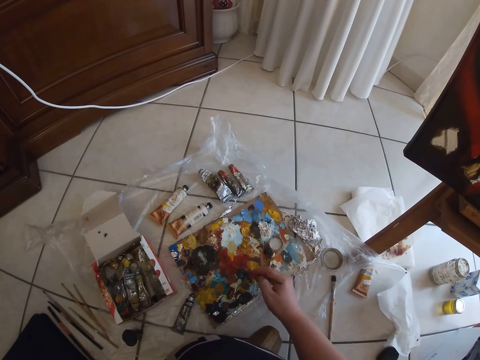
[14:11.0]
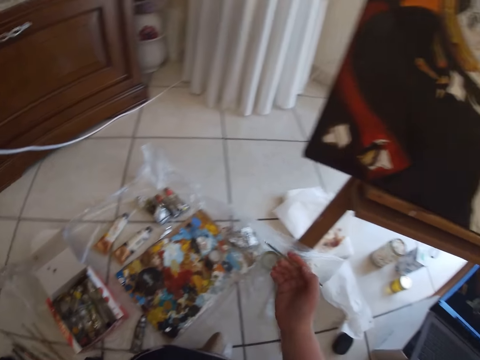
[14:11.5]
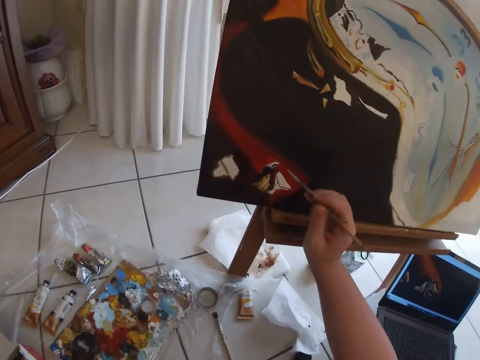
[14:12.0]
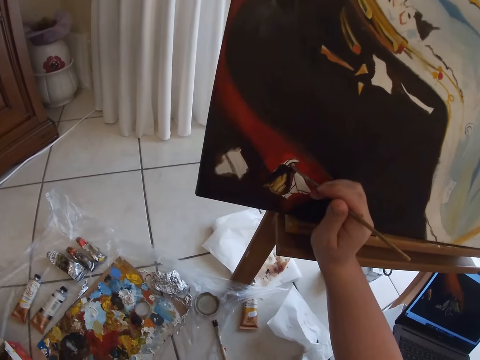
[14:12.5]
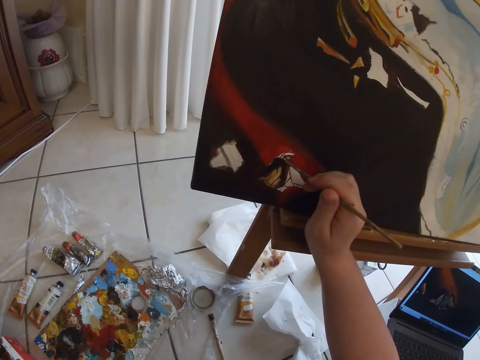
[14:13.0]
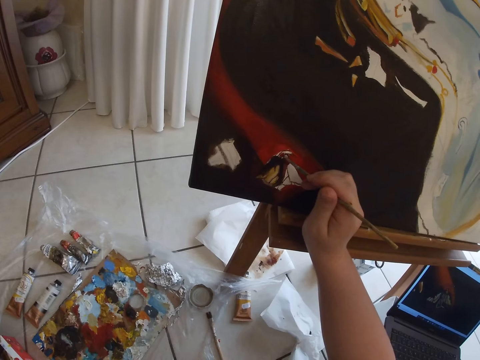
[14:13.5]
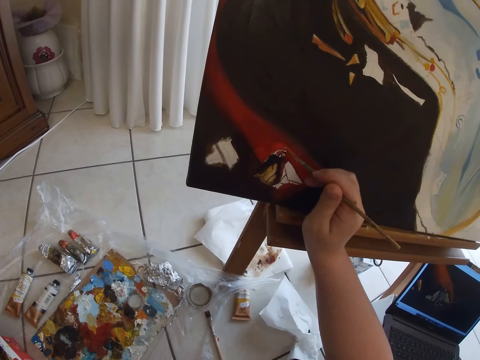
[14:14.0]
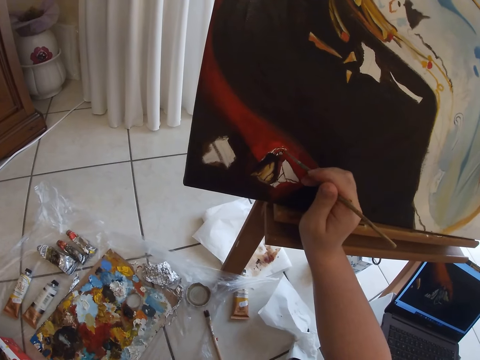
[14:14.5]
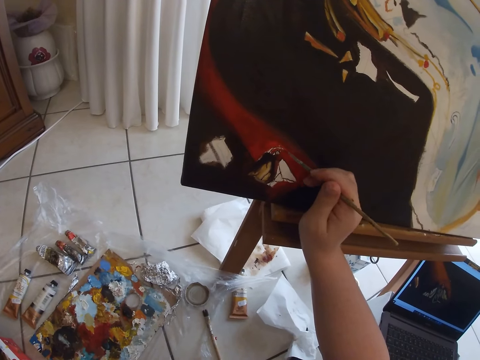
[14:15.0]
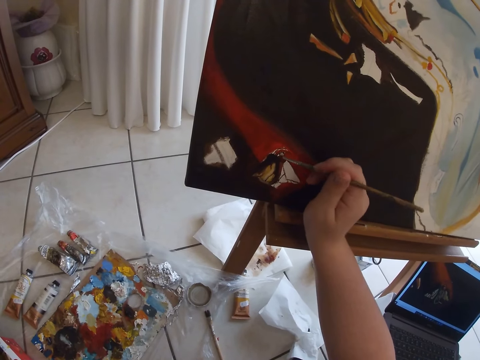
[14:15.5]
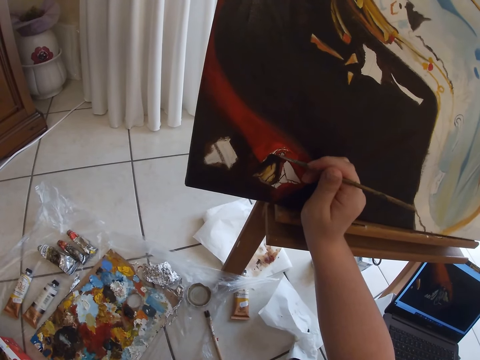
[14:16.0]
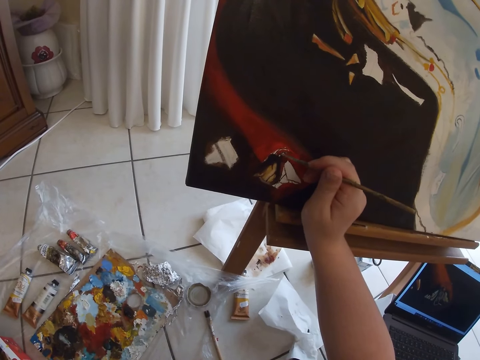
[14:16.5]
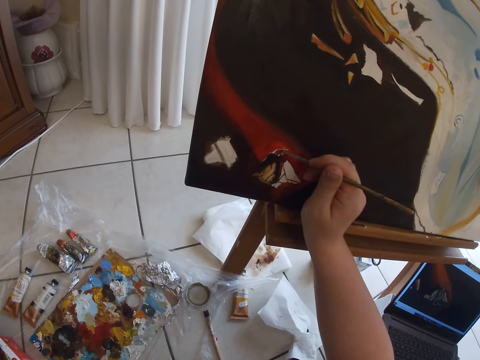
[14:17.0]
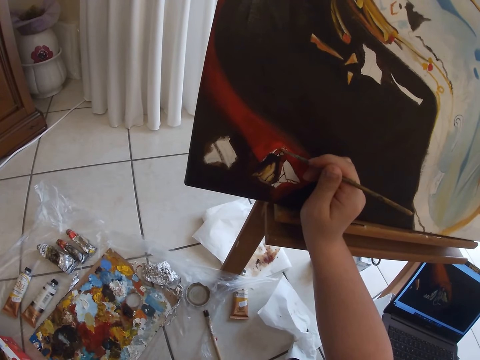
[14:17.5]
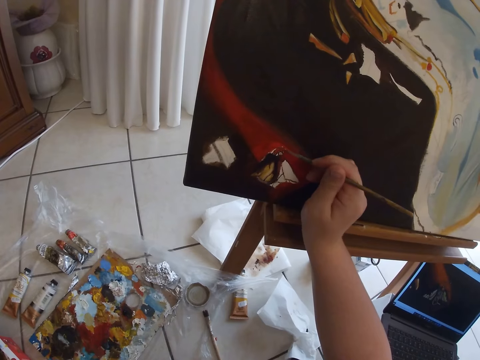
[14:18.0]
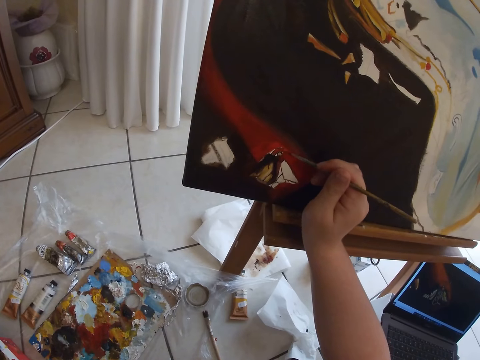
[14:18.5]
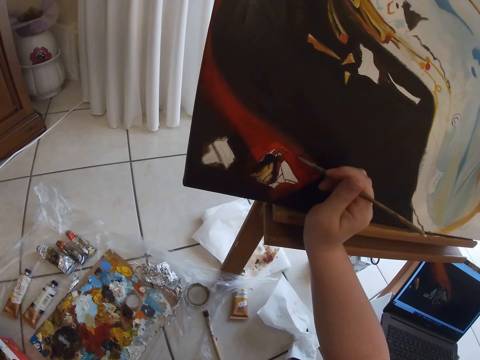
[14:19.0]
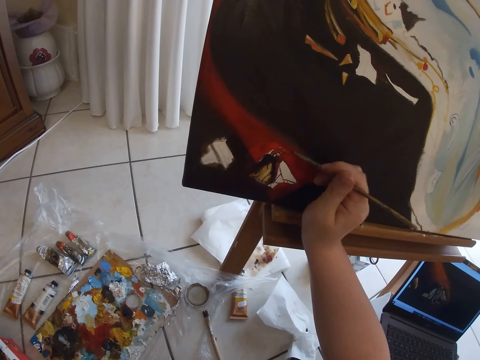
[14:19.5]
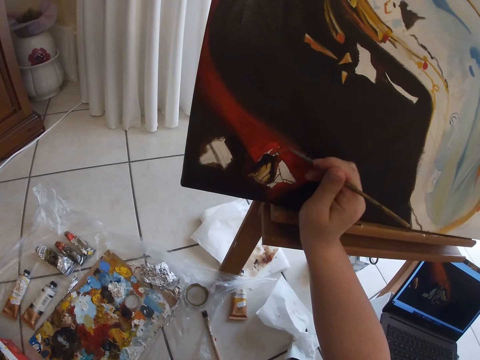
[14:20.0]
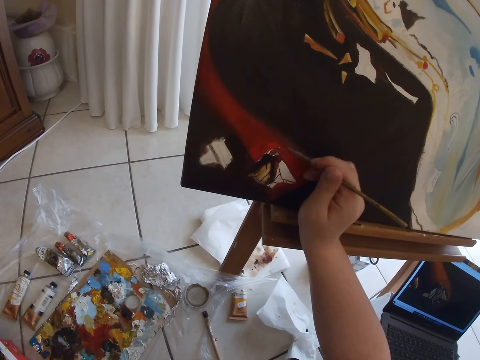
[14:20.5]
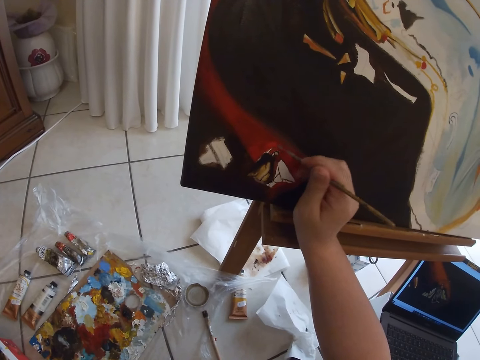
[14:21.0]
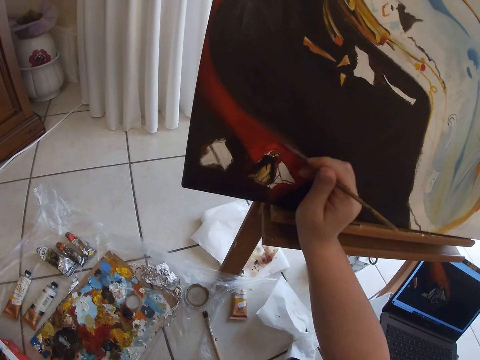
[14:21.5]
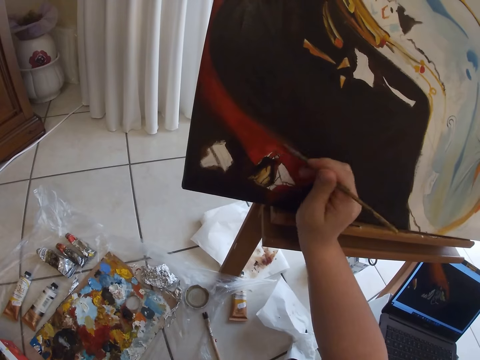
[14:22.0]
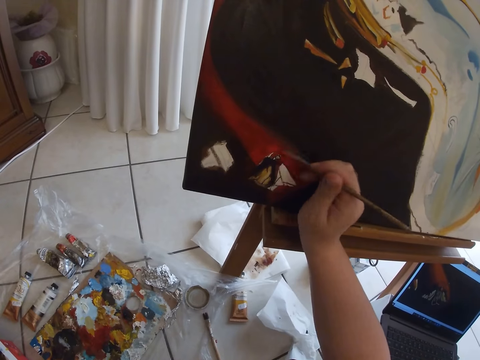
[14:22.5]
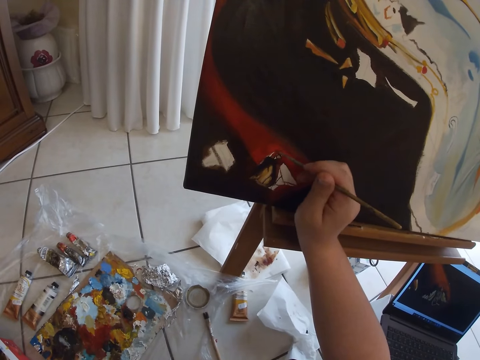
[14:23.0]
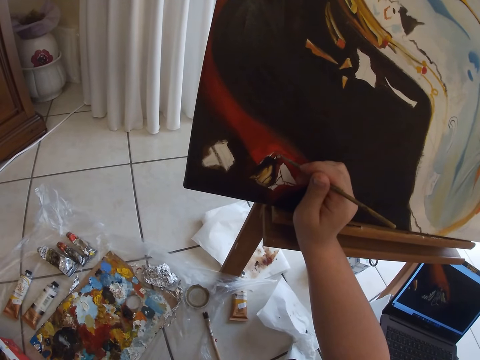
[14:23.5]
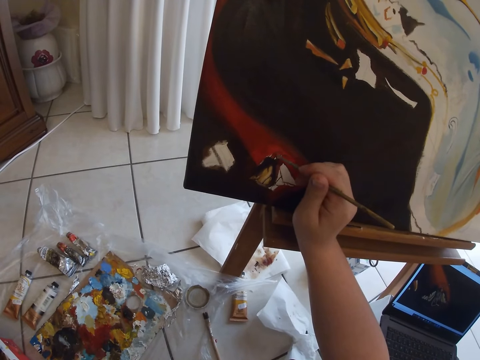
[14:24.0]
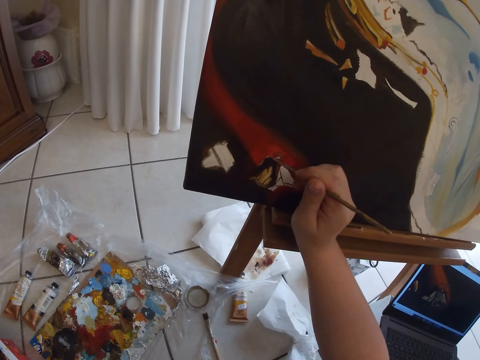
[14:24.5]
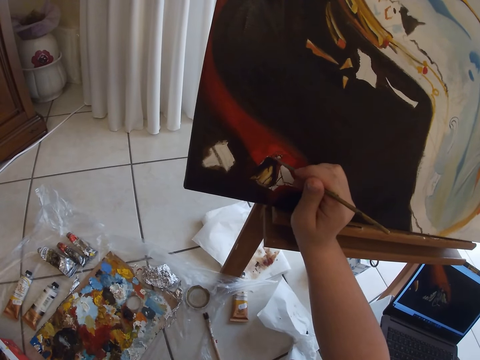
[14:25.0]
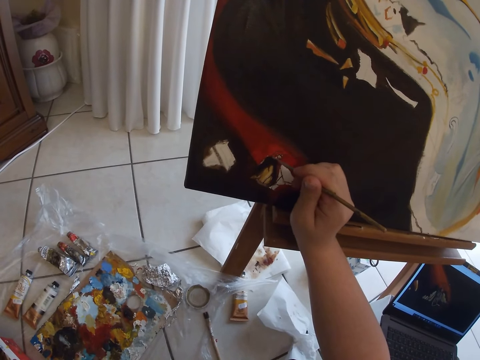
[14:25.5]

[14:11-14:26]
The camera wearer paints on the canvas with the paintbrush in her right hand.

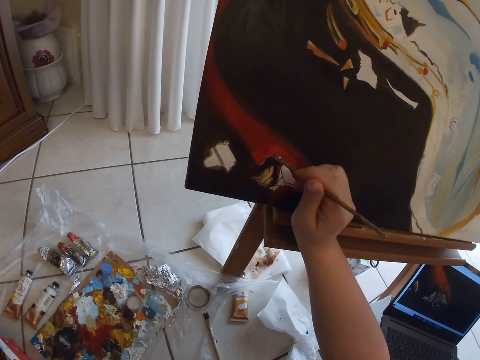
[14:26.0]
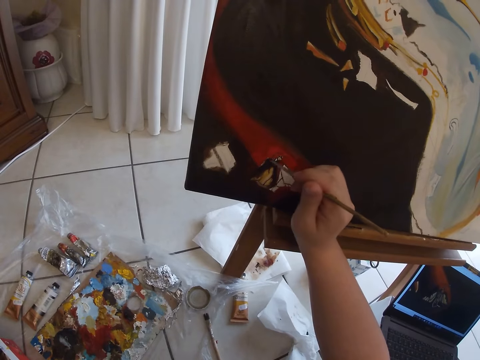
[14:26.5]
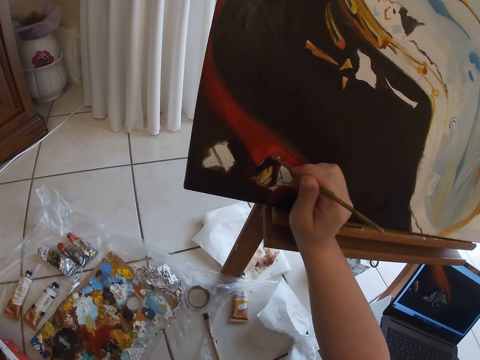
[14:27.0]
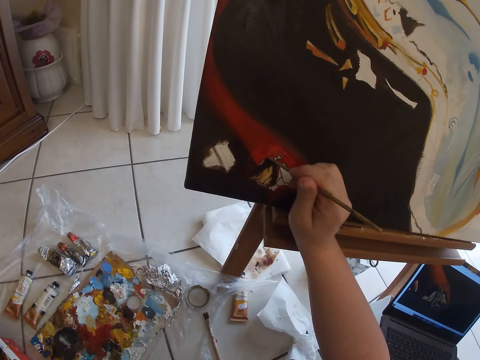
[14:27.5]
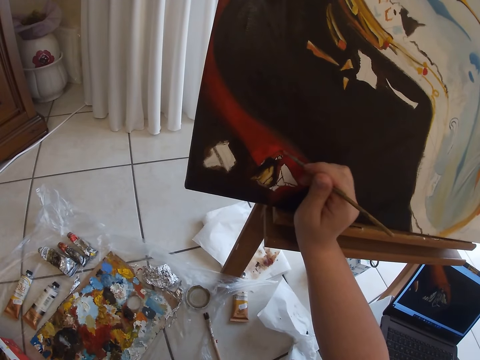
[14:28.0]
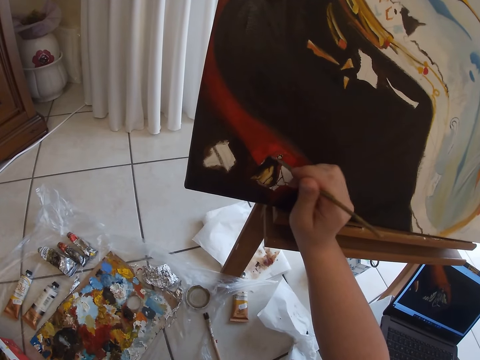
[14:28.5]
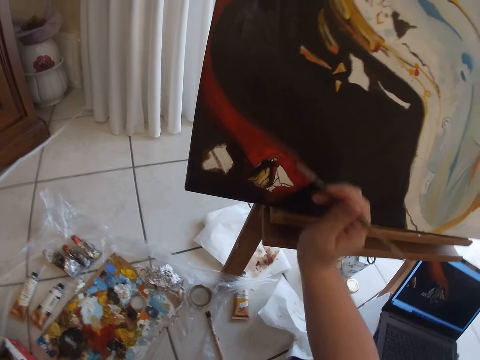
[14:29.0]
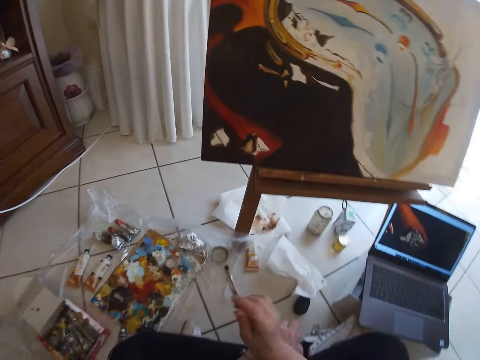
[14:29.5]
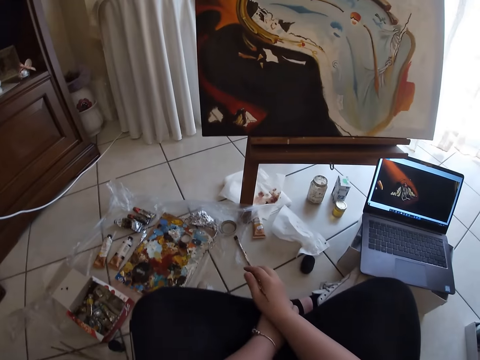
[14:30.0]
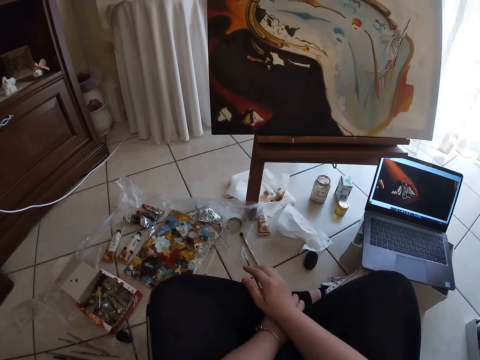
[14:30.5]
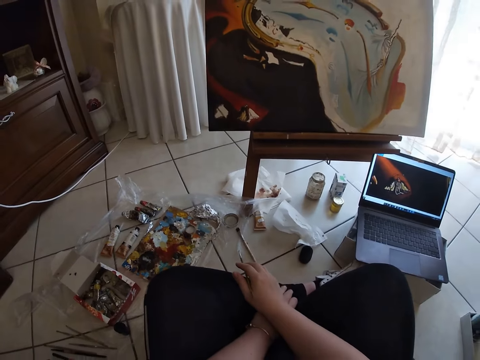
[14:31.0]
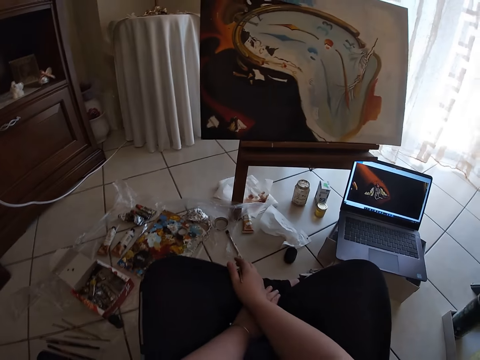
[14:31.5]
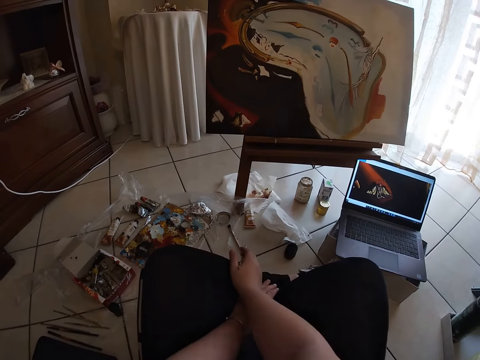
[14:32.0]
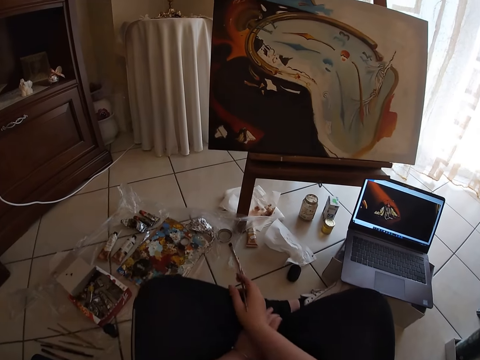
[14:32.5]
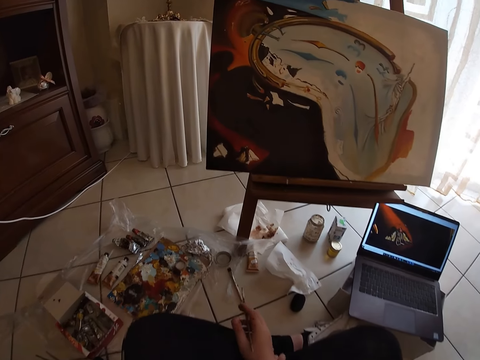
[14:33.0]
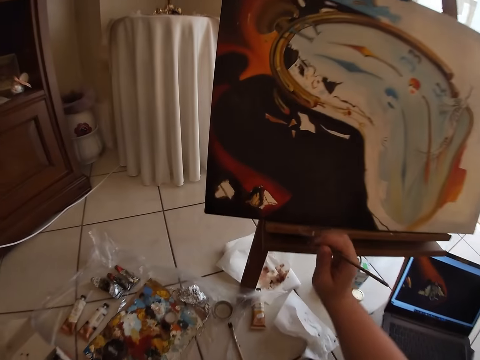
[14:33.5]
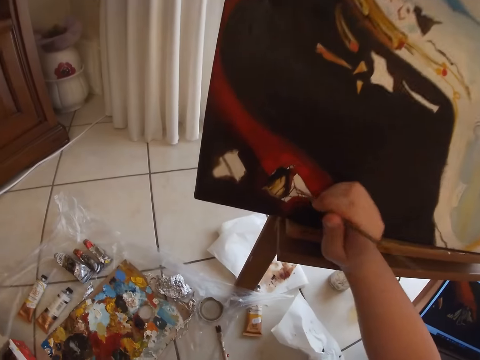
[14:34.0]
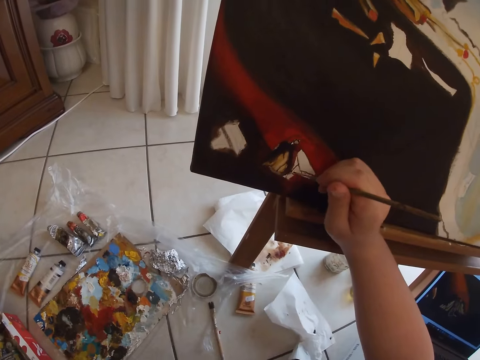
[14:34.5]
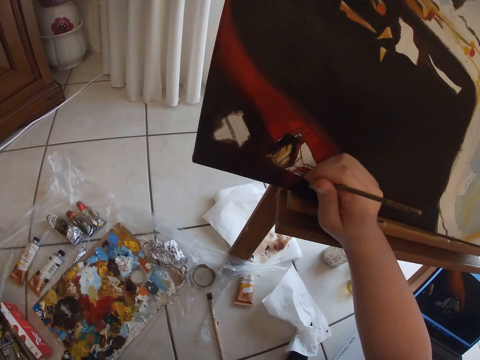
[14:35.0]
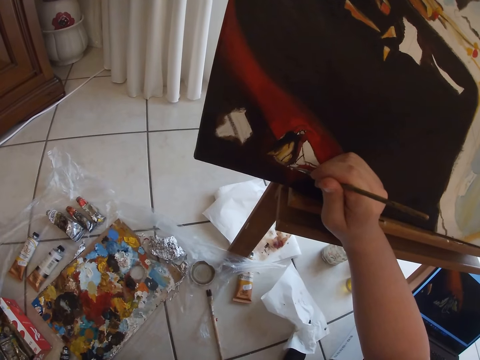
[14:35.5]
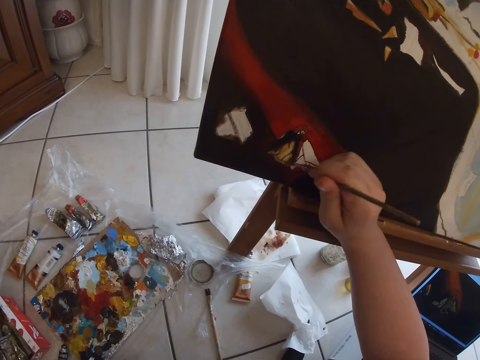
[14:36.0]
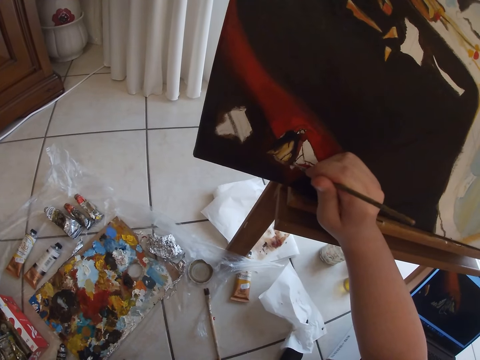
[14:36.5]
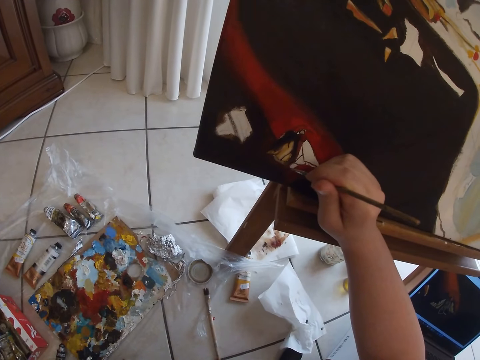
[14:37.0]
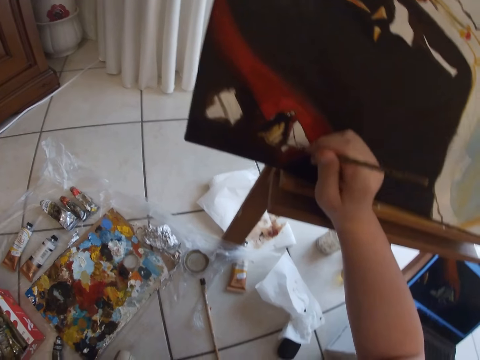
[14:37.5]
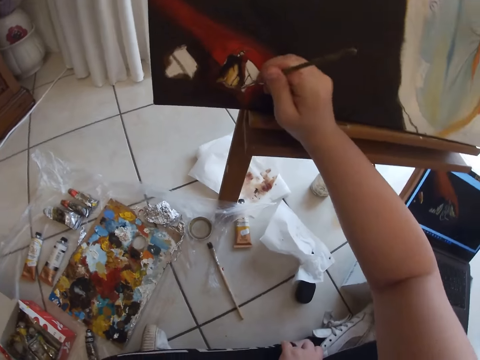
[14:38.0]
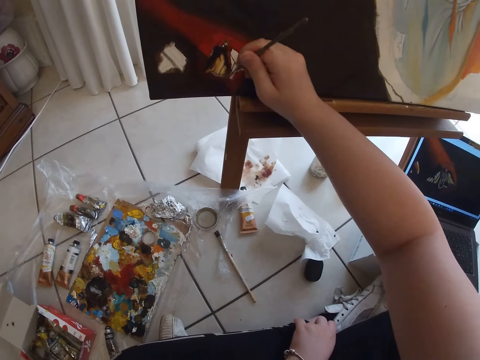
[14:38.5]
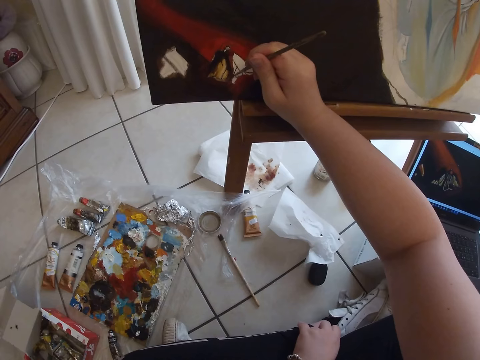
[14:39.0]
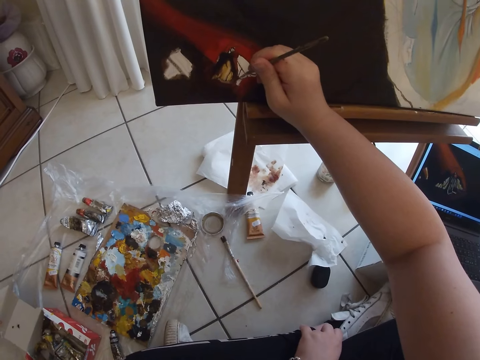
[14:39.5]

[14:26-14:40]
The camera wearer removes the paintbrush in her right hand from the canvas to her lap. She holds her leg with her hand. She paints on the canvas with the paintbrush in her right hand.
